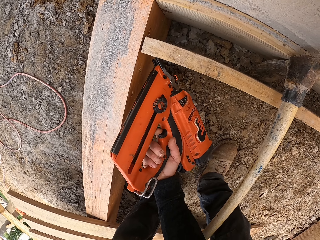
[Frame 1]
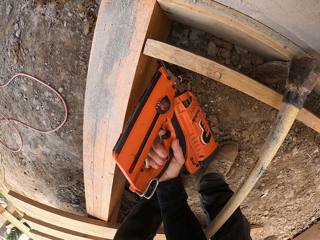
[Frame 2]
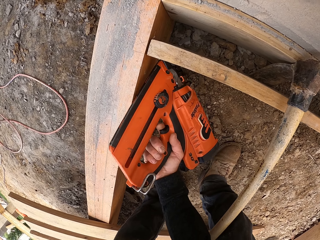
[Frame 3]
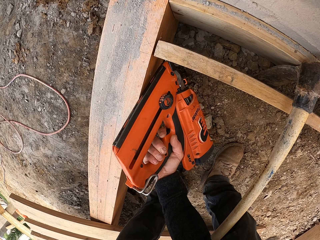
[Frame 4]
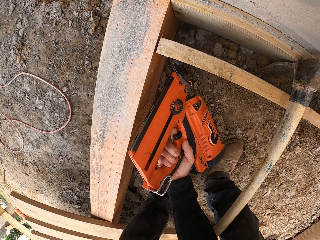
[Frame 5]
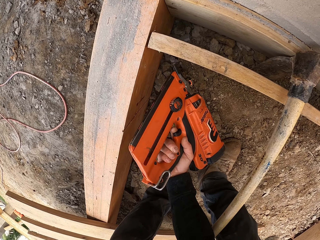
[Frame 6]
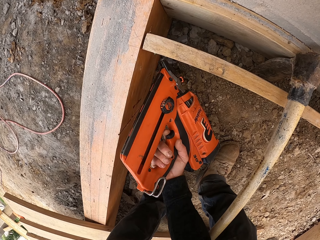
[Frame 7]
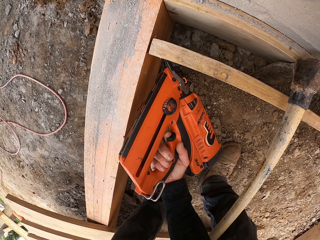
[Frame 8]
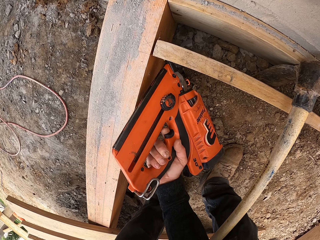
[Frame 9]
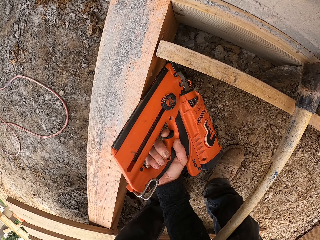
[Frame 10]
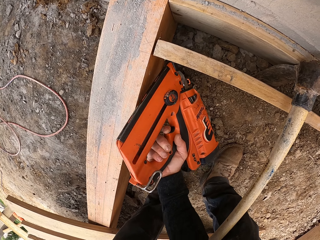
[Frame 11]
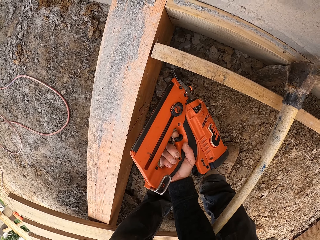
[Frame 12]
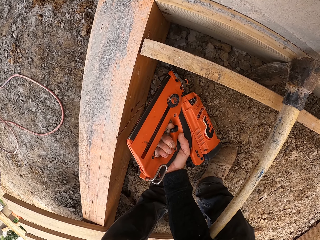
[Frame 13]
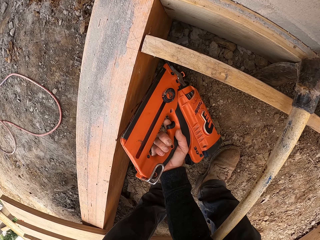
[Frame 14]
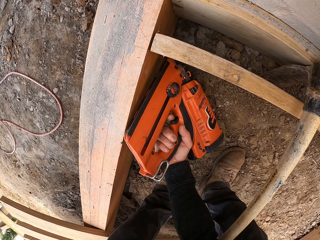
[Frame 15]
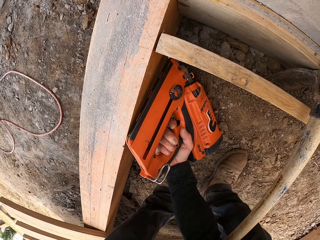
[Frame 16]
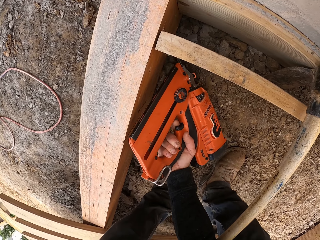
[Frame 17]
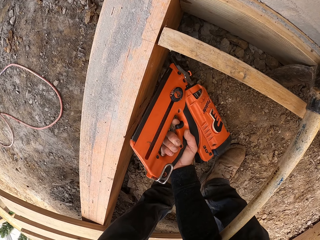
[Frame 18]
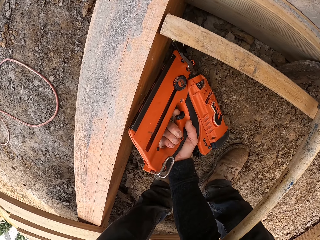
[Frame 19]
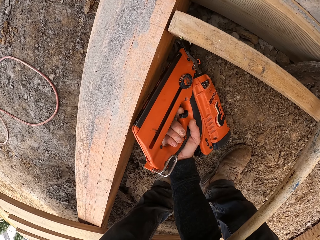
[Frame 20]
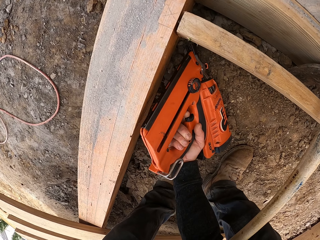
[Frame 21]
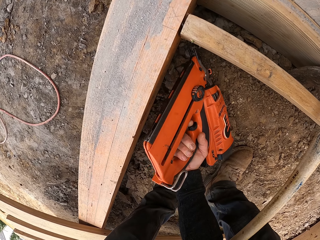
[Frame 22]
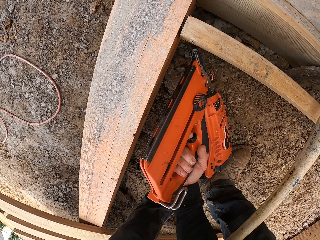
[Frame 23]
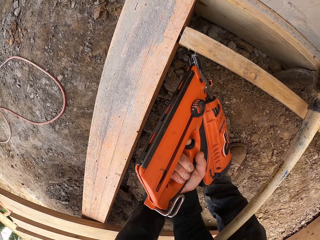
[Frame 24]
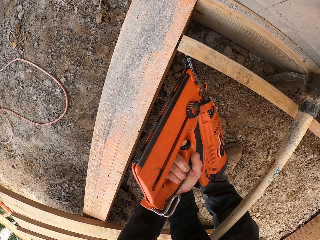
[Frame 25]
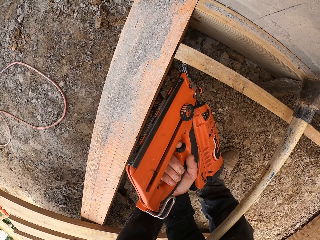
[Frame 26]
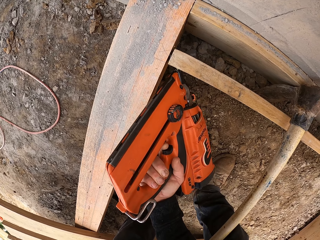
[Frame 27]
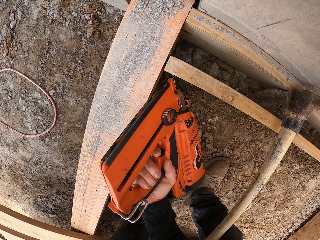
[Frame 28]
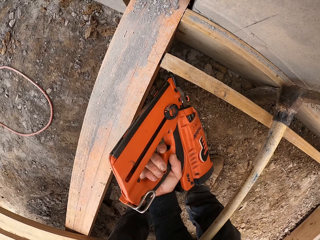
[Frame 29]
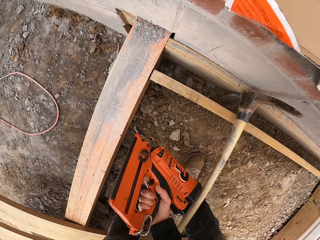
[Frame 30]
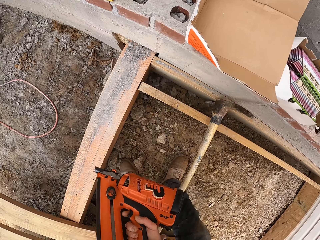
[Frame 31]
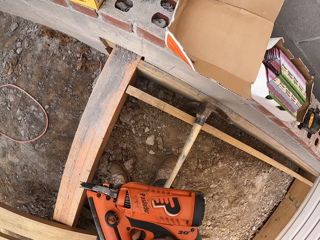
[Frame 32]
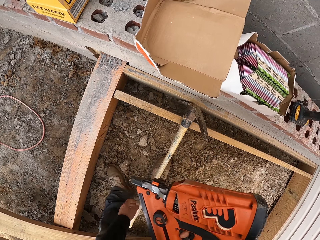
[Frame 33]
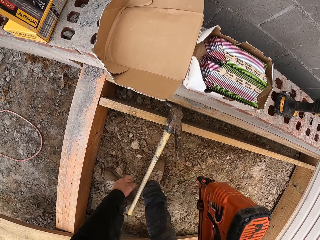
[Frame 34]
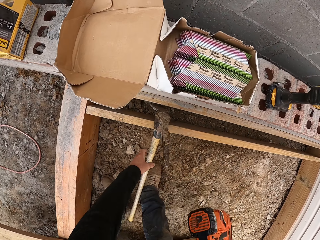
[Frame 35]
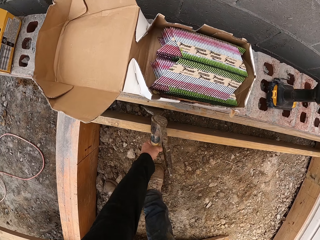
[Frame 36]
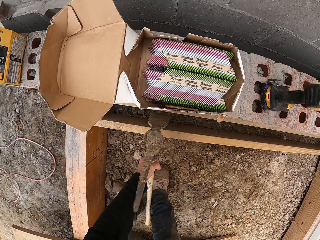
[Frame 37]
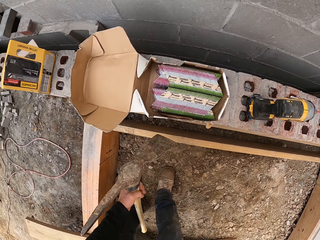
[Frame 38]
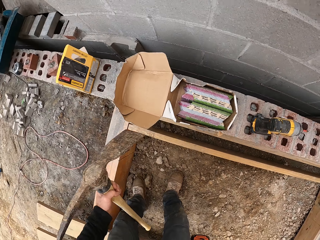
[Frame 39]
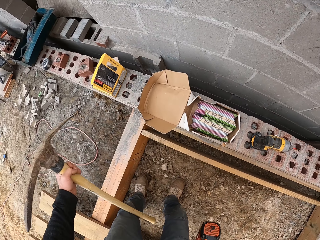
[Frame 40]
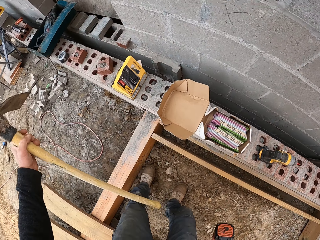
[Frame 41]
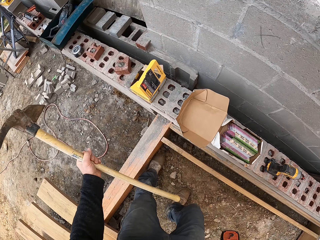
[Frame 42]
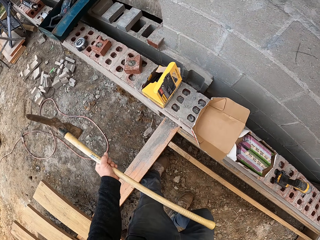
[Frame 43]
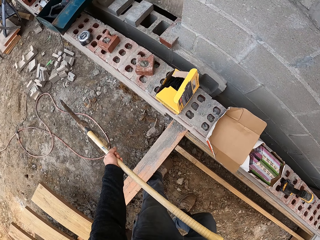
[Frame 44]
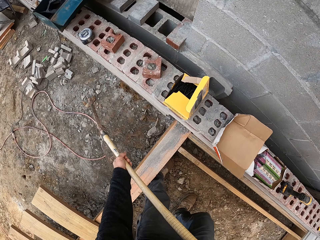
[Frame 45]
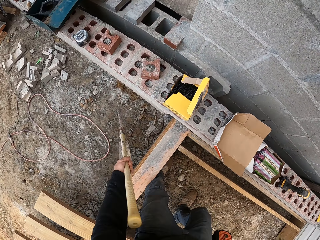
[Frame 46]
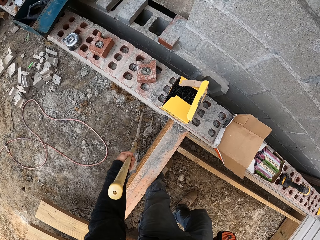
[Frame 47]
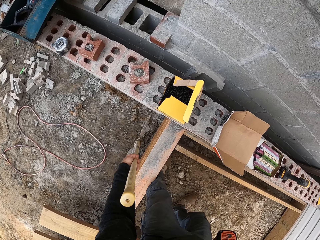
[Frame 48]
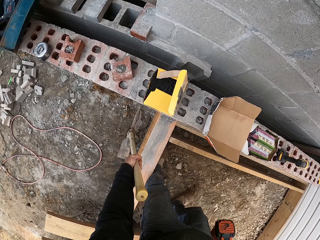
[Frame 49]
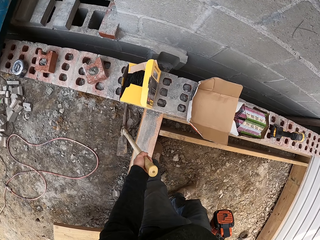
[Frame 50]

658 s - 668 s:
The camera wearer picks up the mattock. They raise the mattock.

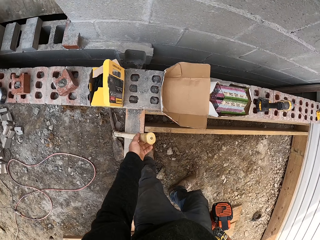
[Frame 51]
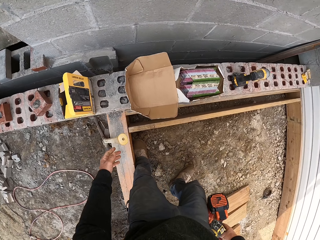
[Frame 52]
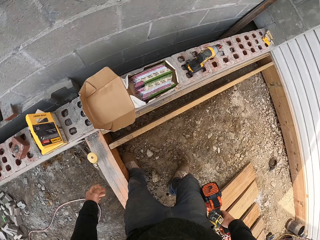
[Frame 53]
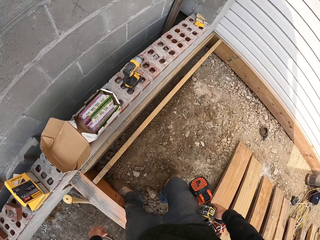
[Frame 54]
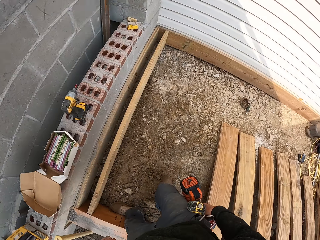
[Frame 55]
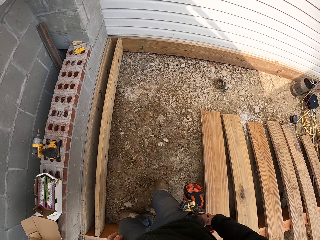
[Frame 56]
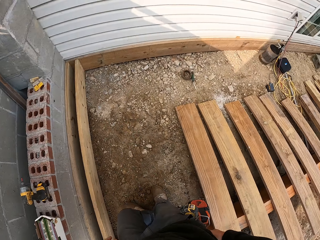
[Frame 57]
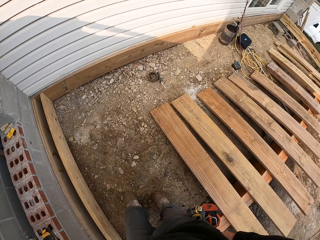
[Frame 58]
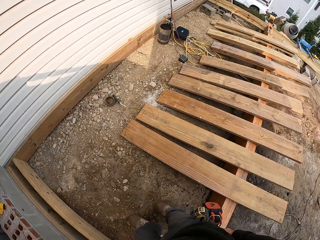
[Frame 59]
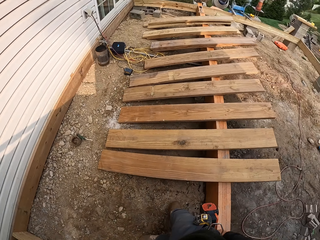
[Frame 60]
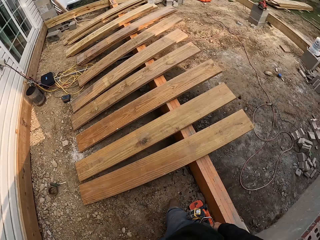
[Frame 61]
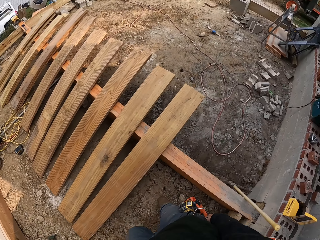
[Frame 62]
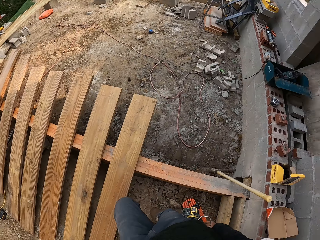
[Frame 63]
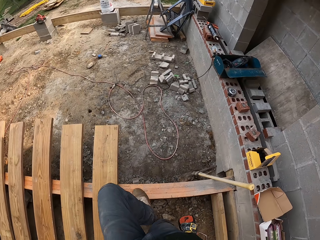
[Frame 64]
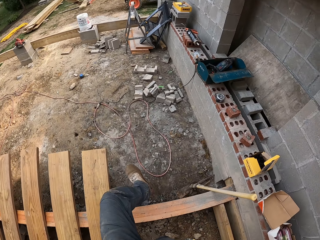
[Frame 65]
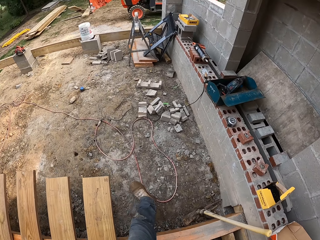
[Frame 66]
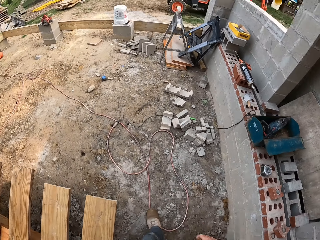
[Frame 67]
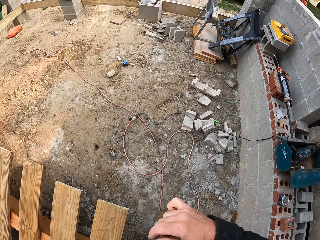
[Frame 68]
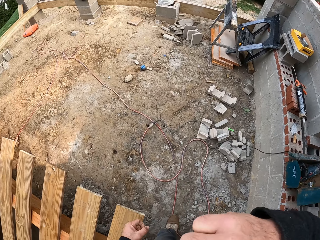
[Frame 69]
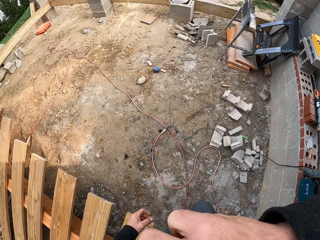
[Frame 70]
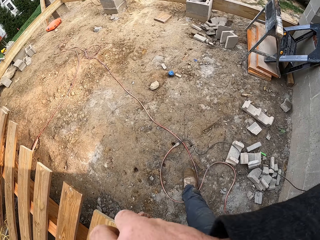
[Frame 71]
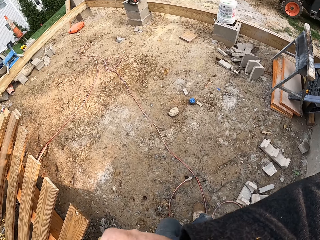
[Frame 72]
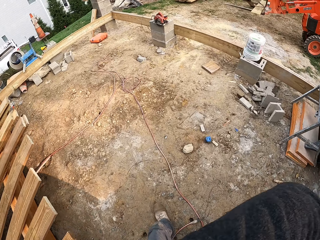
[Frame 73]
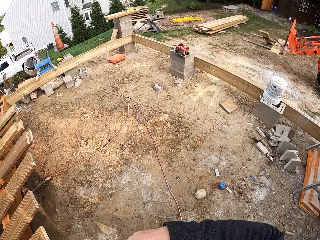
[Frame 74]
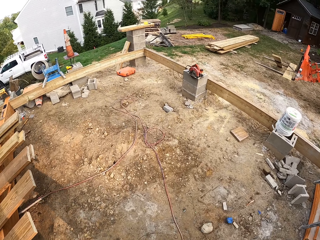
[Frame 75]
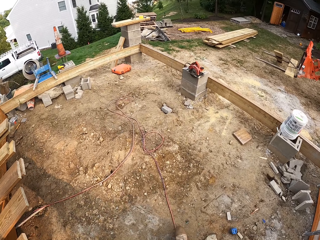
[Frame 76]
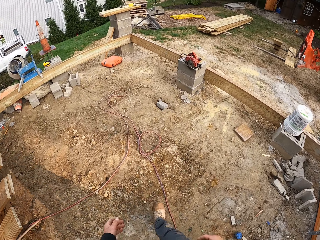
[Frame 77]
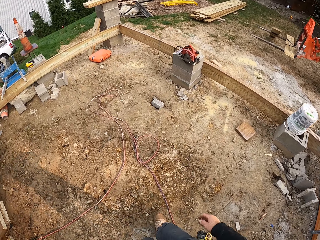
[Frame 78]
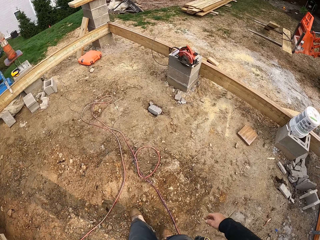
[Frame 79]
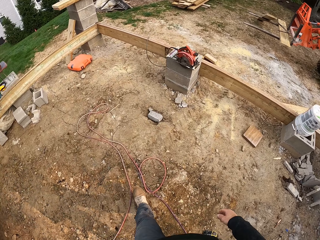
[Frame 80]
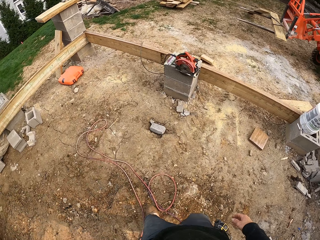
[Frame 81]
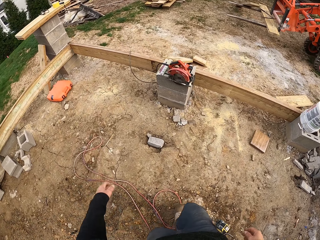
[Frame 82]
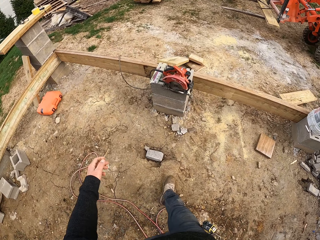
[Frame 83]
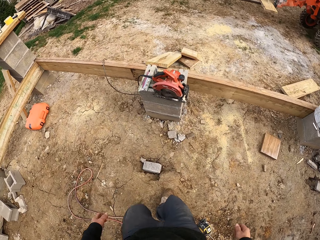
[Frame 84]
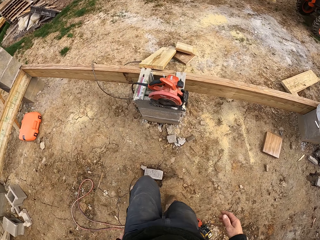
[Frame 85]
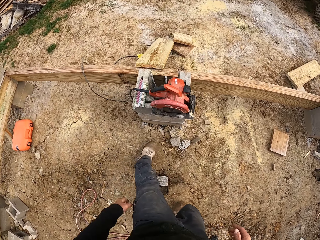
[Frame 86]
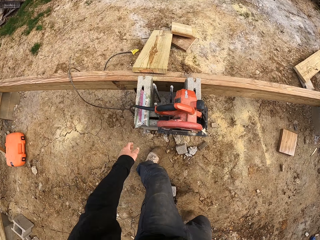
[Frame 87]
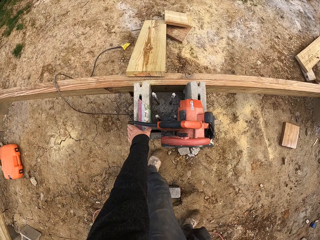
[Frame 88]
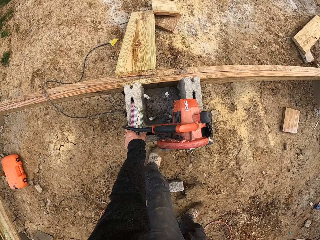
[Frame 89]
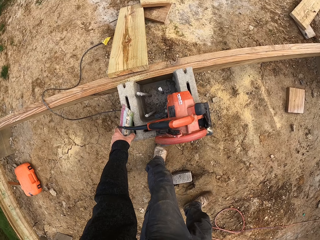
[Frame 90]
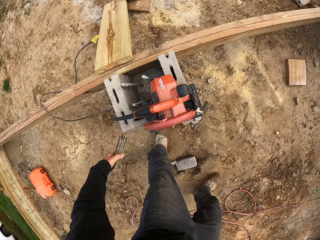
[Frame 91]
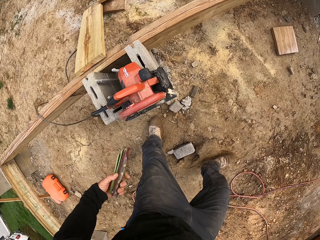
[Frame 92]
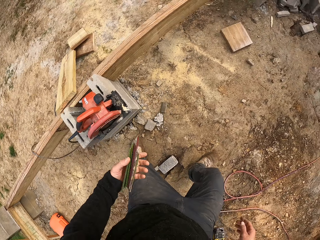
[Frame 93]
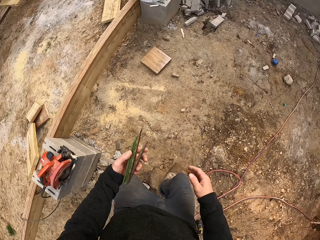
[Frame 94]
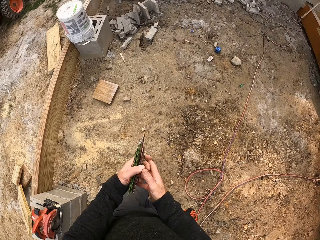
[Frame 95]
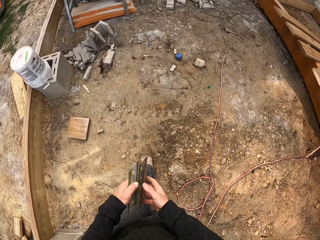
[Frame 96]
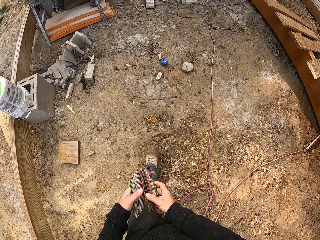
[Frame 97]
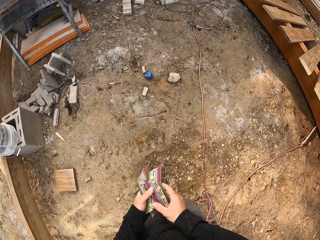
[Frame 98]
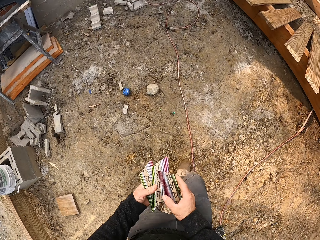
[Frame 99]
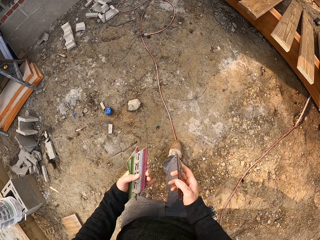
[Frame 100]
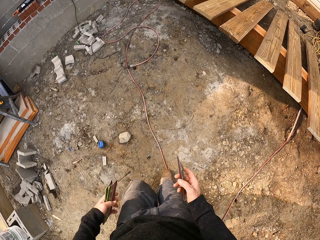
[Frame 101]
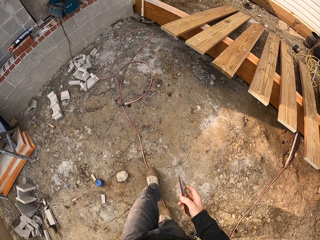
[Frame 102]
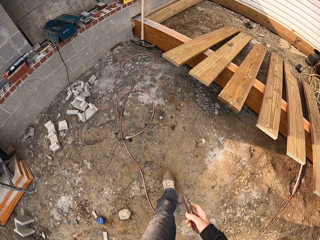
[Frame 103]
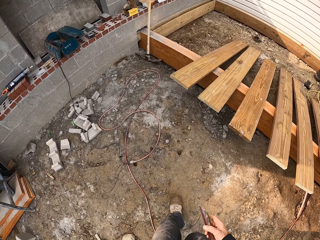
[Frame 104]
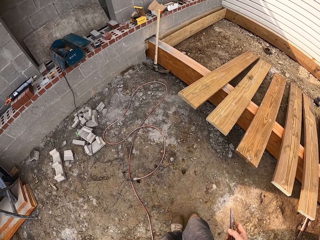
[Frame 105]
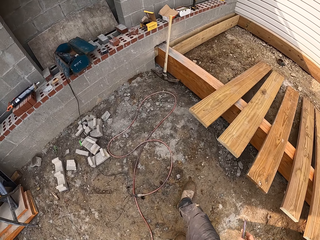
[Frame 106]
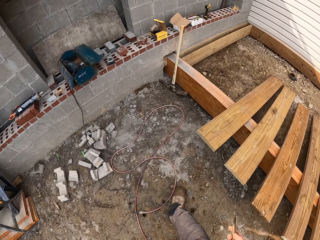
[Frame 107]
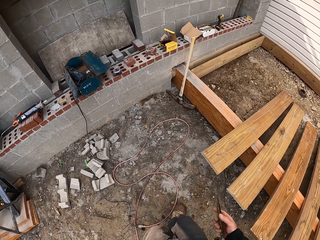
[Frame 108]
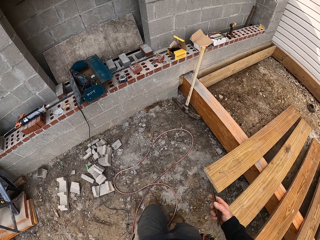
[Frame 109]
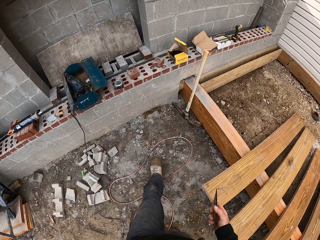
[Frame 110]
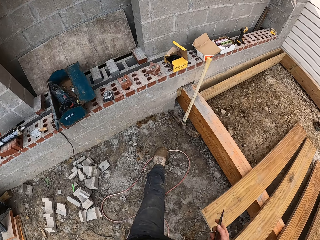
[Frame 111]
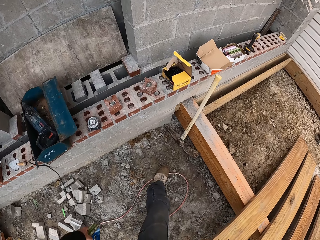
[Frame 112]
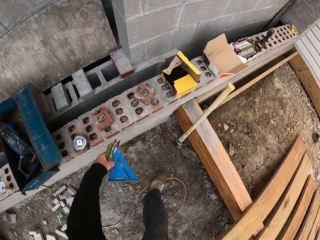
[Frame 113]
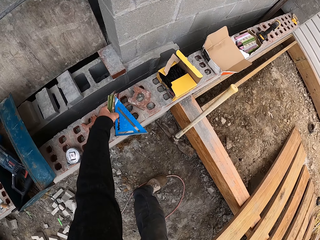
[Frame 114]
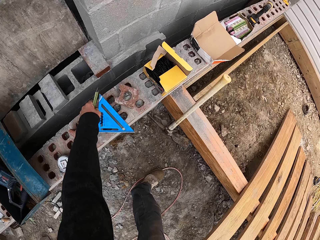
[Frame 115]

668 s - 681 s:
The camera wearer leans the mattock on the blocks. They walk around the construction site. They pick up something. They carry the bail packet. They walk.
